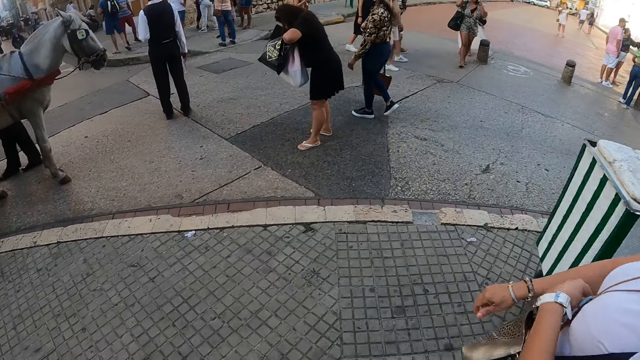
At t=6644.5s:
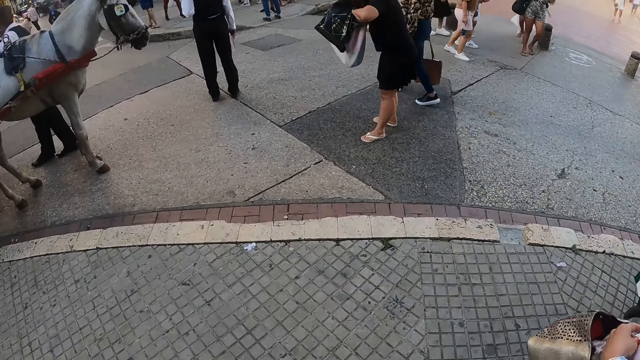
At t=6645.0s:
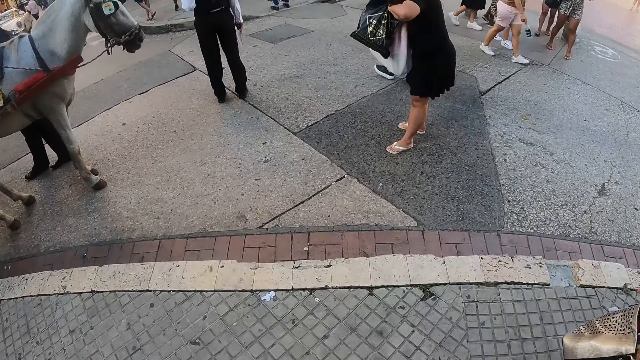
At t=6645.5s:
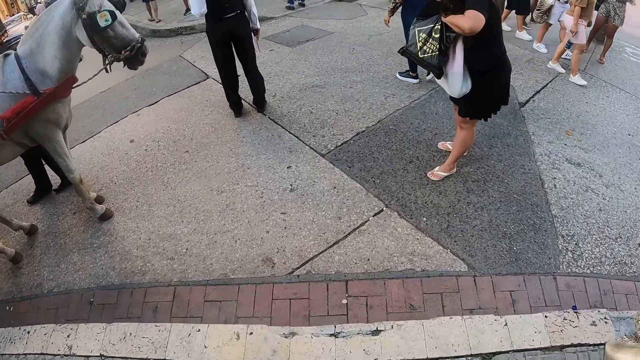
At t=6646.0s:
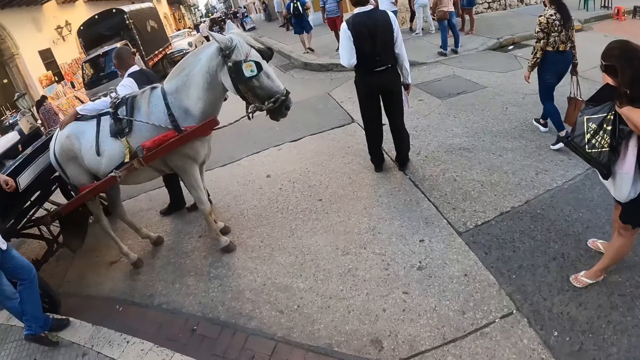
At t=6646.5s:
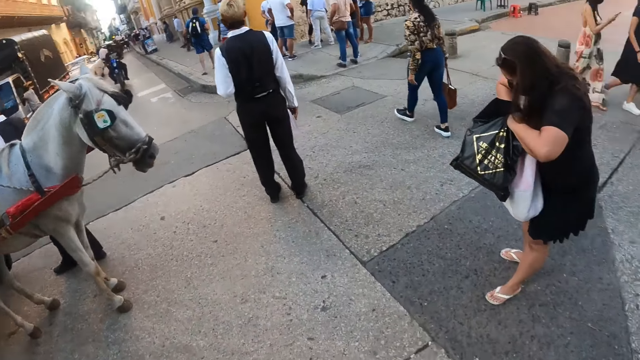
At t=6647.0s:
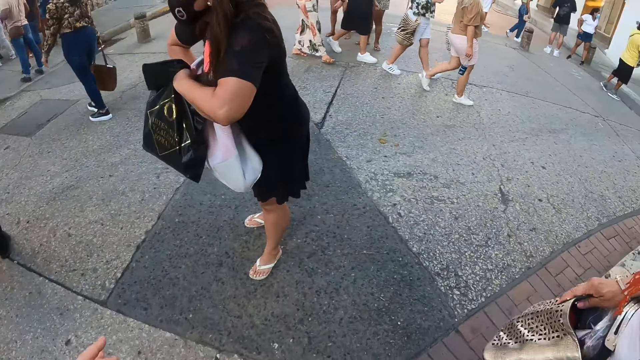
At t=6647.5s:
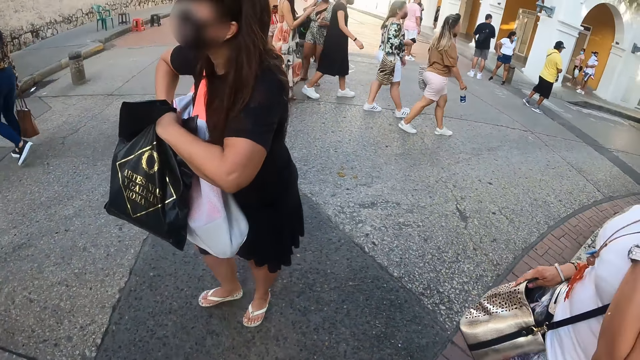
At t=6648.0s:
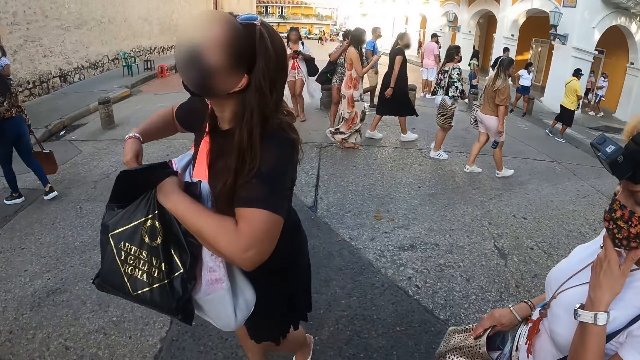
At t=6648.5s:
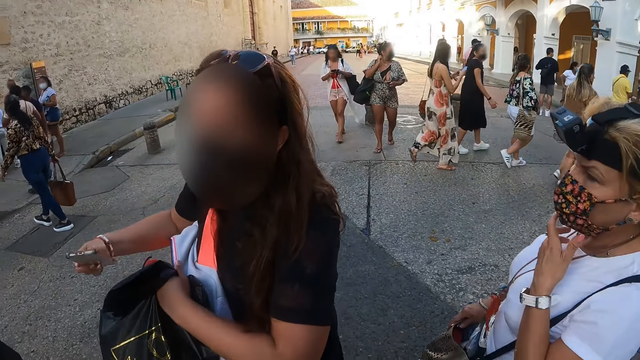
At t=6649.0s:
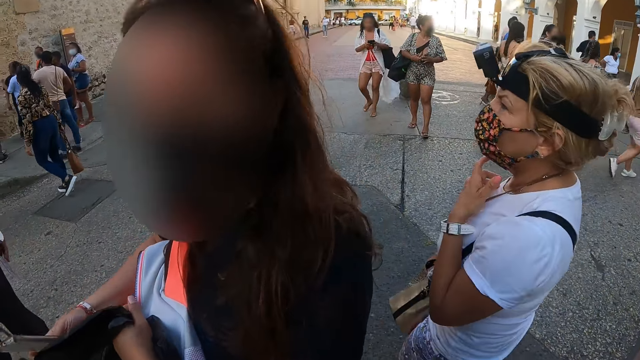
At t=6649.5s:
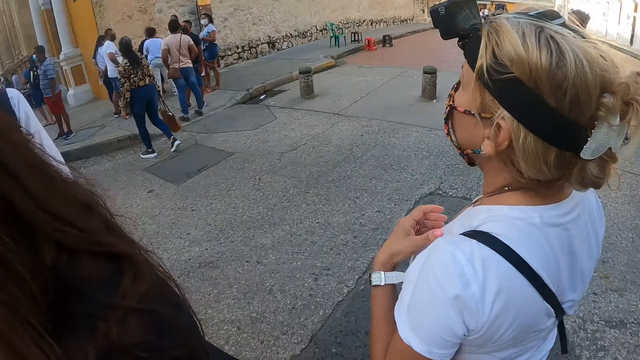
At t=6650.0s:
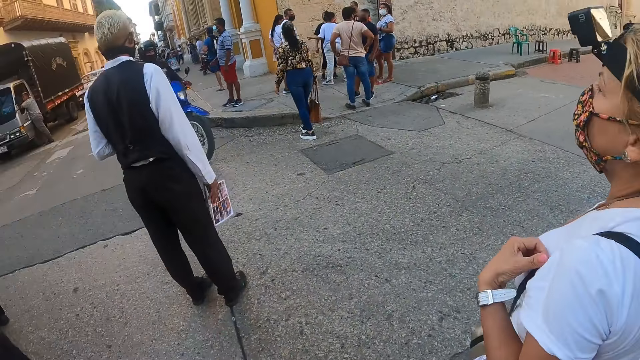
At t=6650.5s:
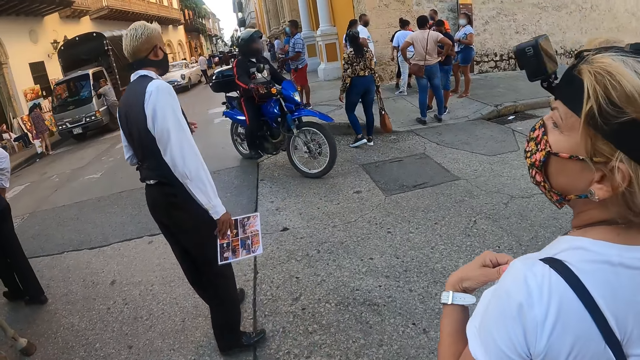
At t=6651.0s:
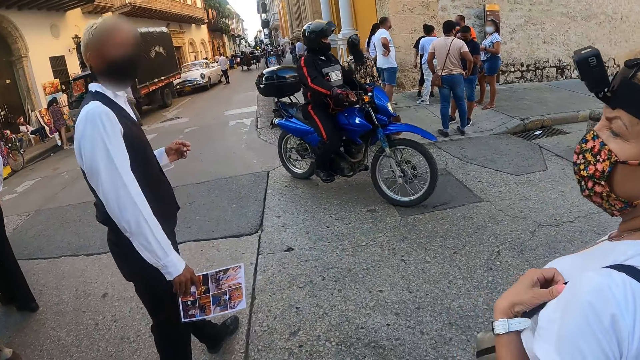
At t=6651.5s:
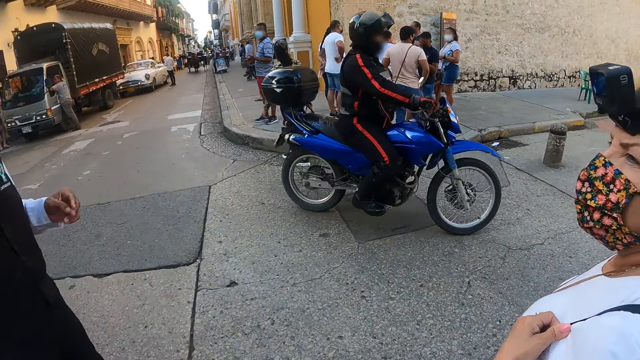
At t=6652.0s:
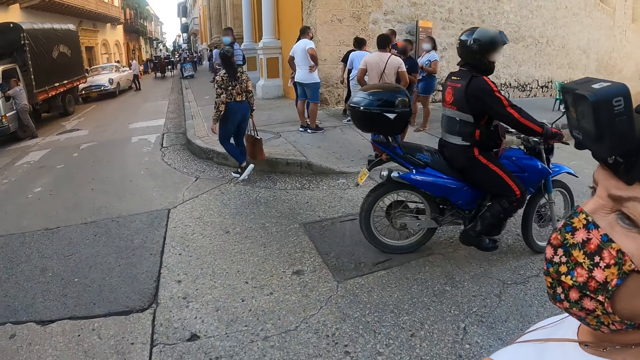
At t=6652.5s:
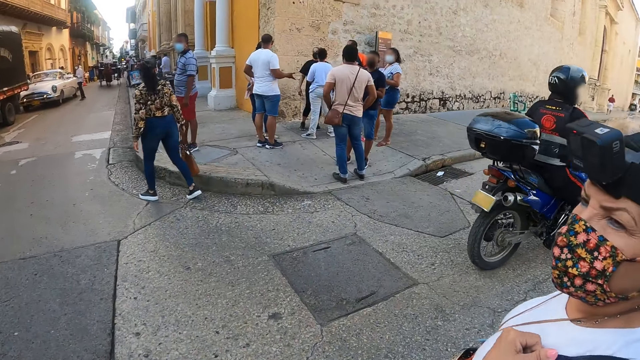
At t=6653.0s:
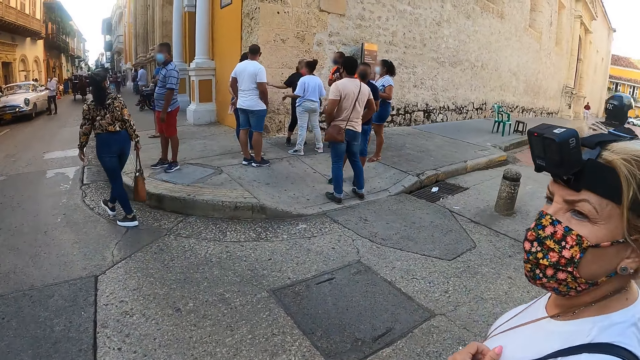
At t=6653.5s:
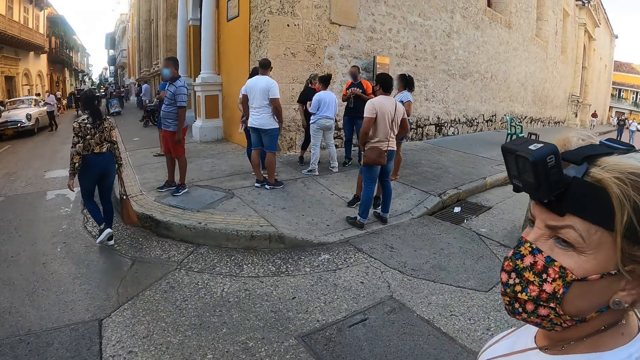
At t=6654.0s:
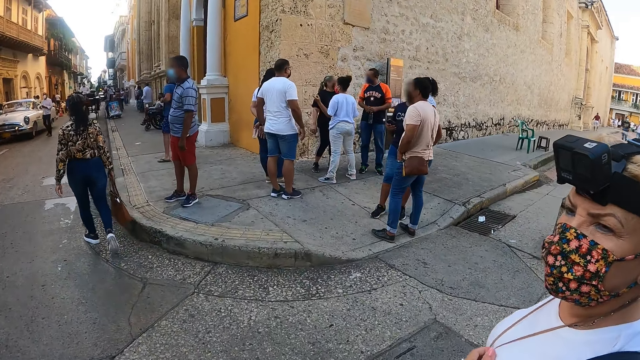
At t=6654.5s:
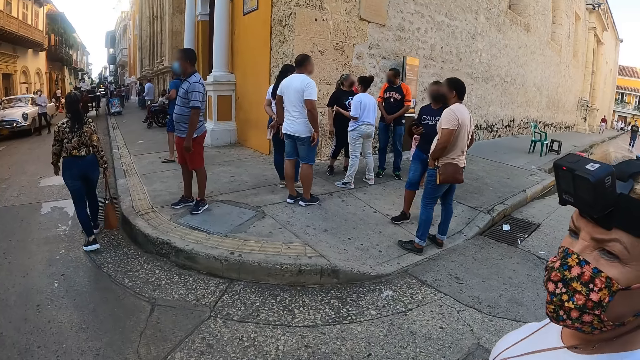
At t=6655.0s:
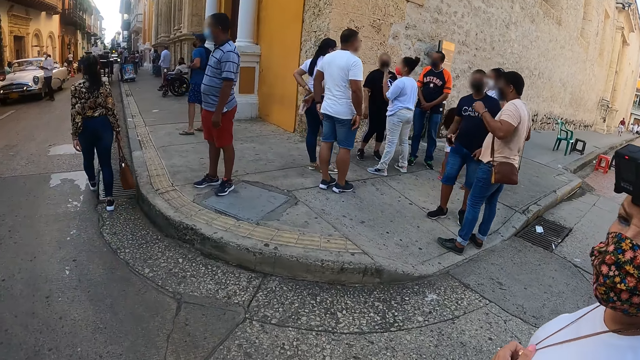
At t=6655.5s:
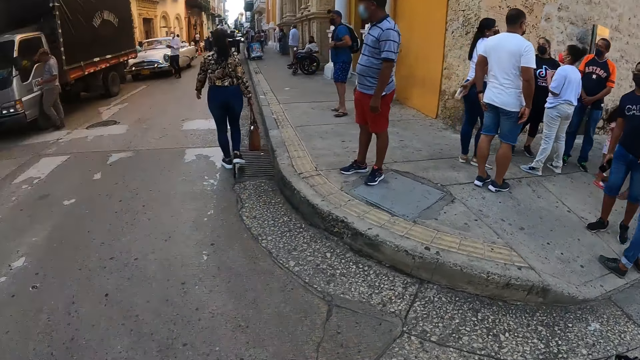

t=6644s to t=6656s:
A woman walks close to the camera wearer. The camera wearer crosses the tarmac road.

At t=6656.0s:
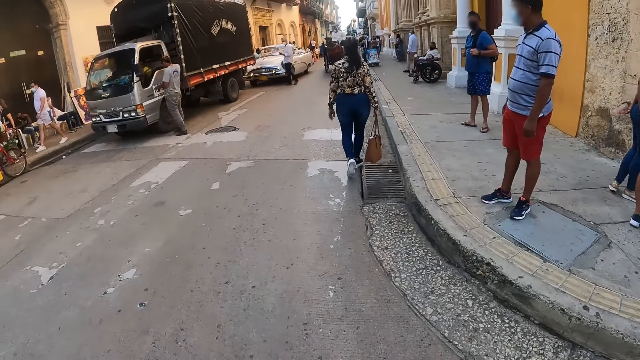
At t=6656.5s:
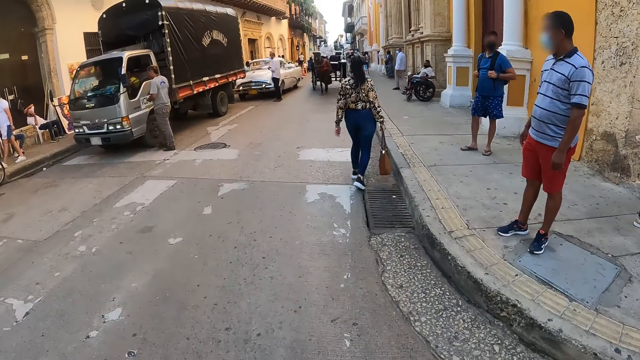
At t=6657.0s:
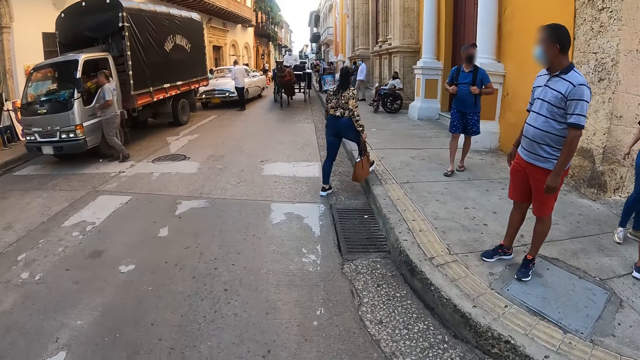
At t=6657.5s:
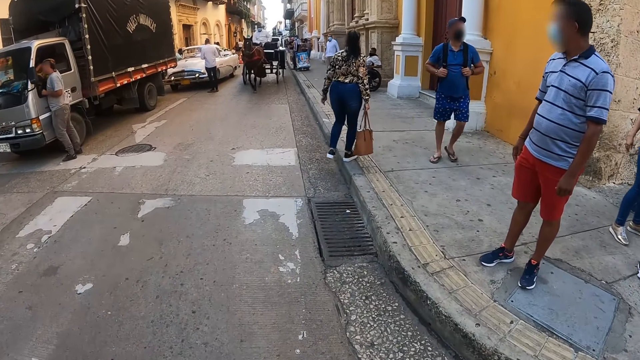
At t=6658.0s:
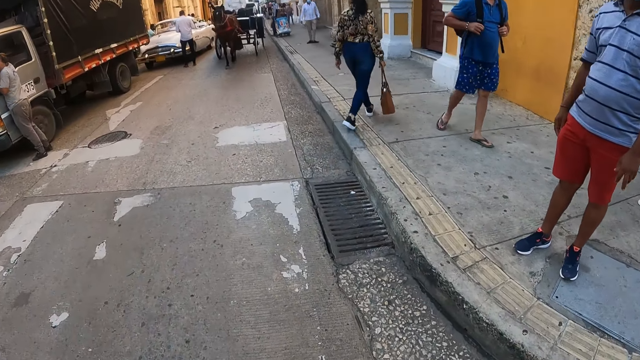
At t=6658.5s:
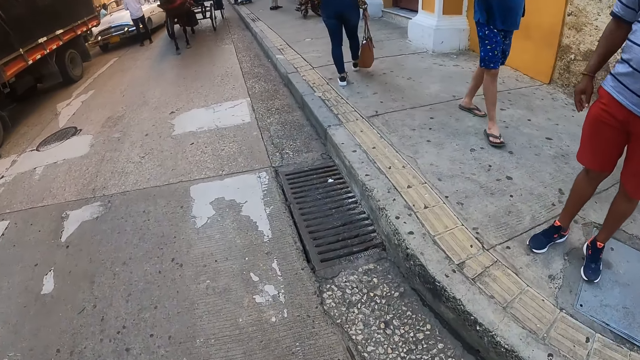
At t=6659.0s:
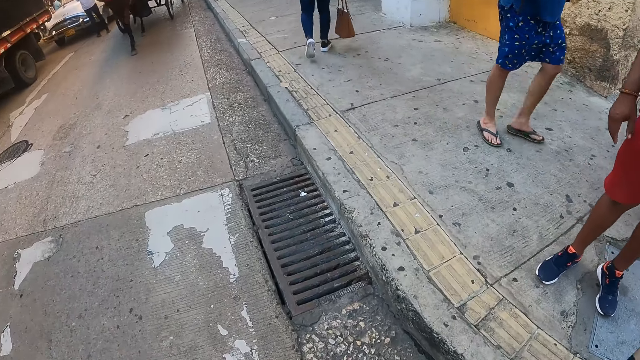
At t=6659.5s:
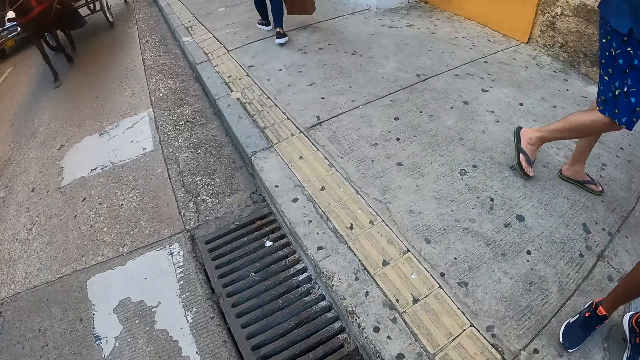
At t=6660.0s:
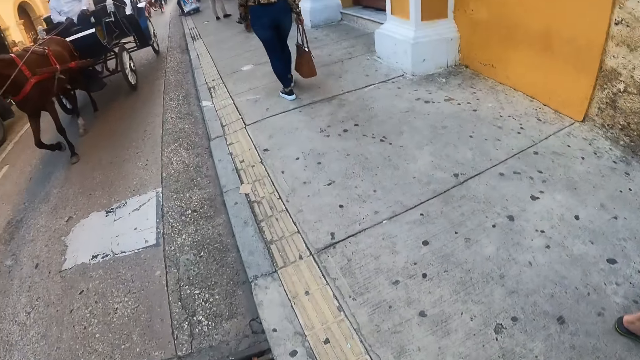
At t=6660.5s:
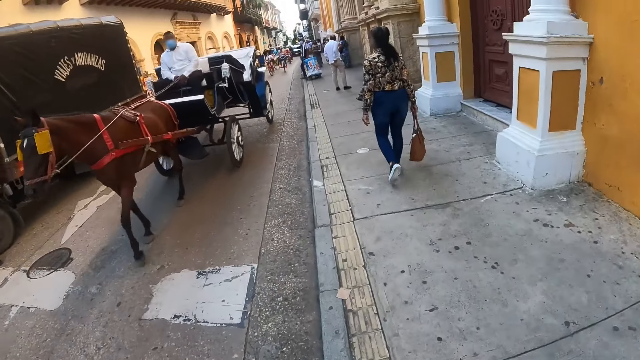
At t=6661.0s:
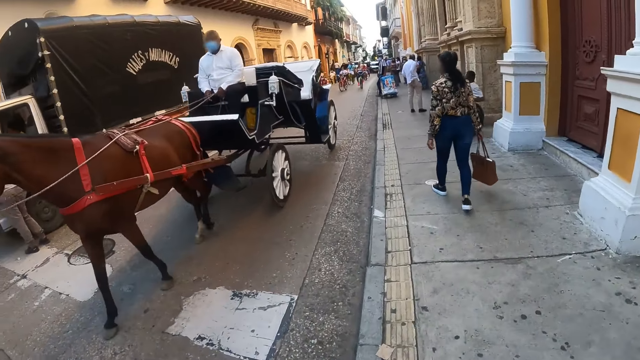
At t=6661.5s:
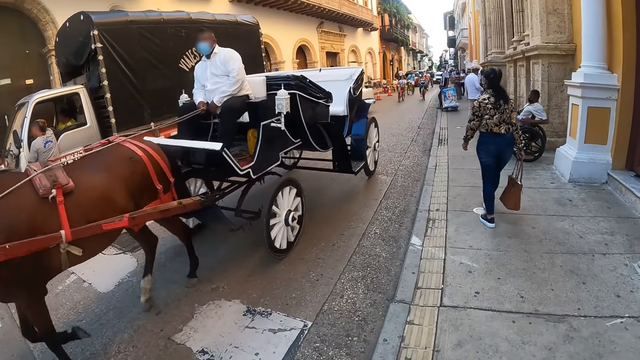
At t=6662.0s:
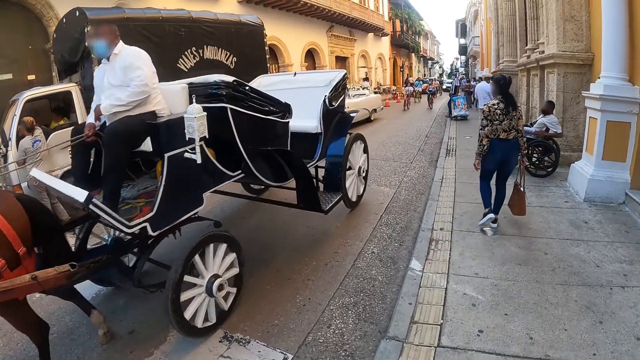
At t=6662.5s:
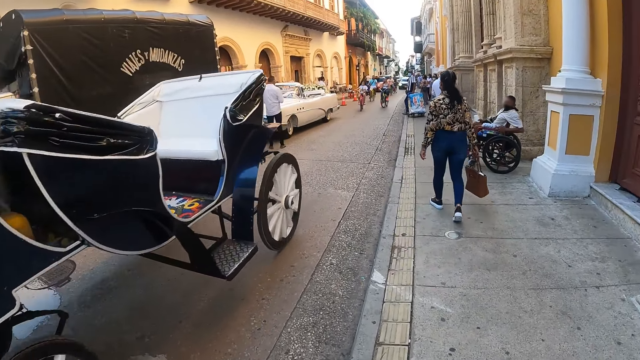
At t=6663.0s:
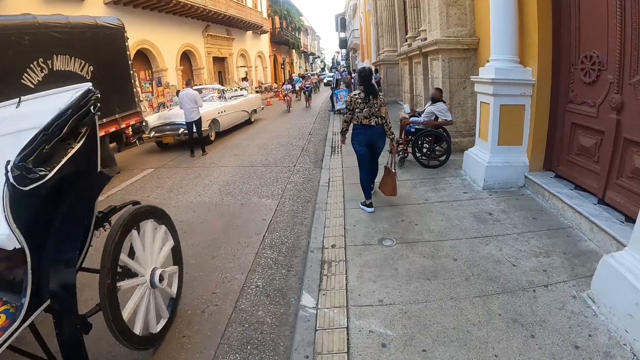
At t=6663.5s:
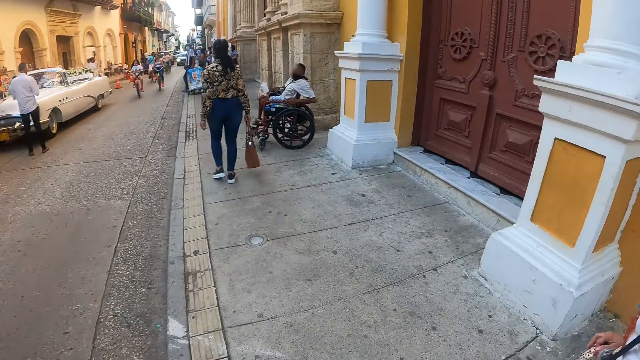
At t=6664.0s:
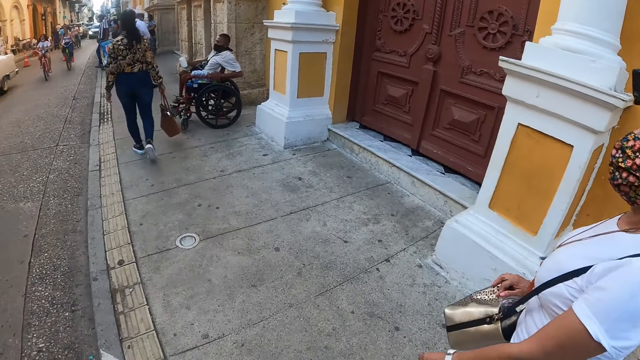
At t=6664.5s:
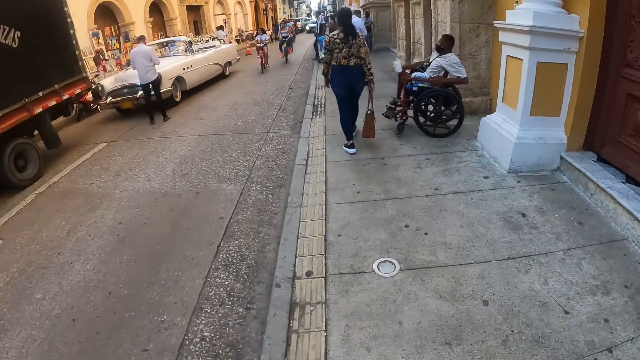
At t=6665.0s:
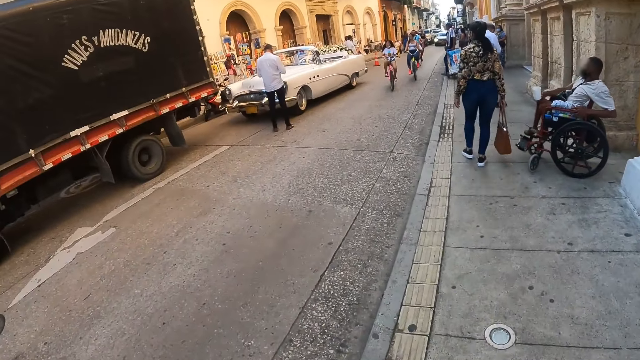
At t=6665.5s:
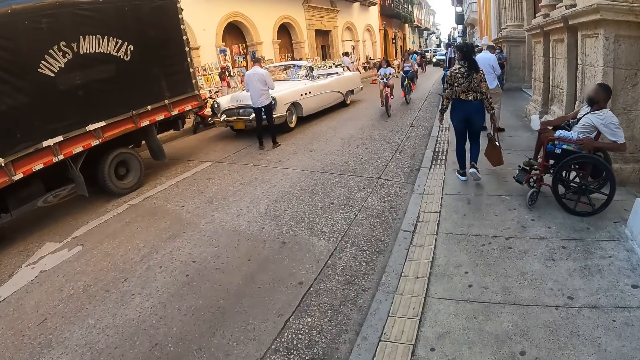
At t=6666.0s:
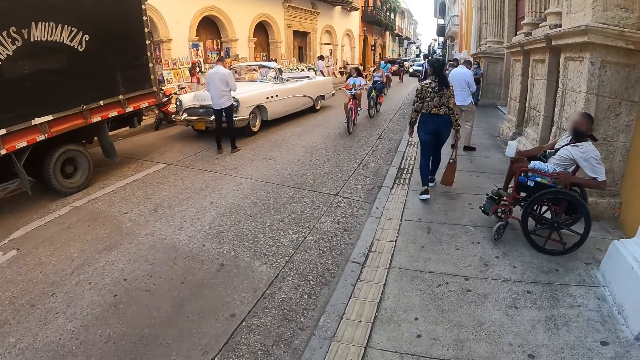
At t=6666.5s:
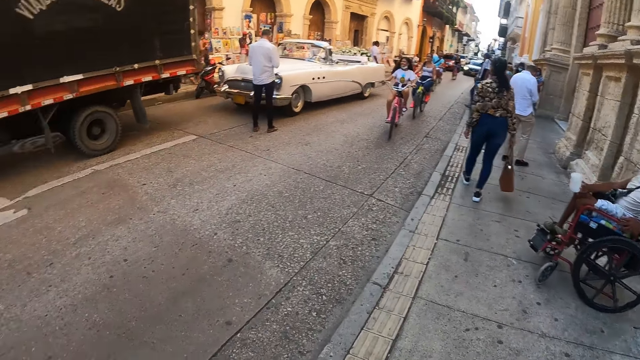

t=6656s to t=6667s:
The camera wearer walks on the pedestrian road. A woman walks around.
